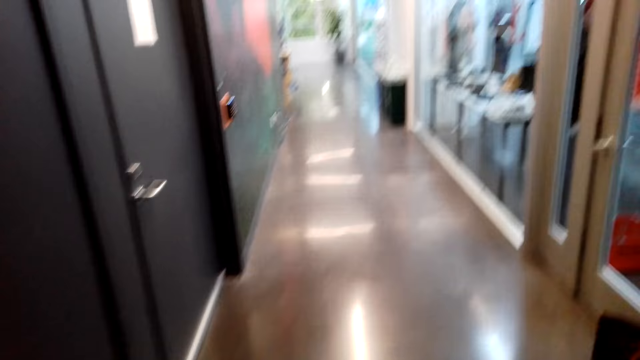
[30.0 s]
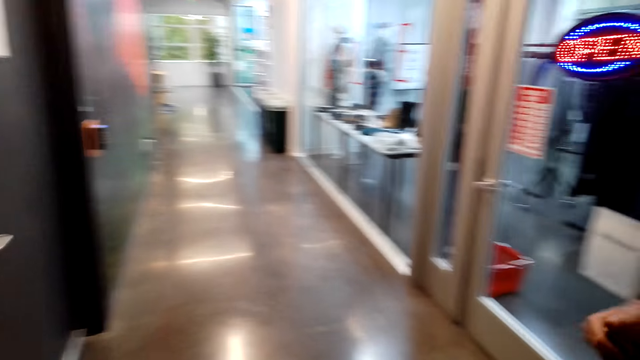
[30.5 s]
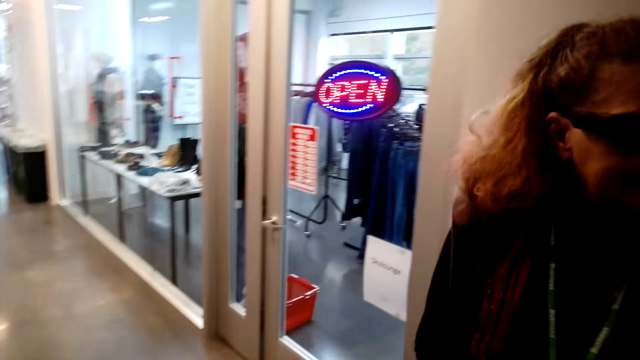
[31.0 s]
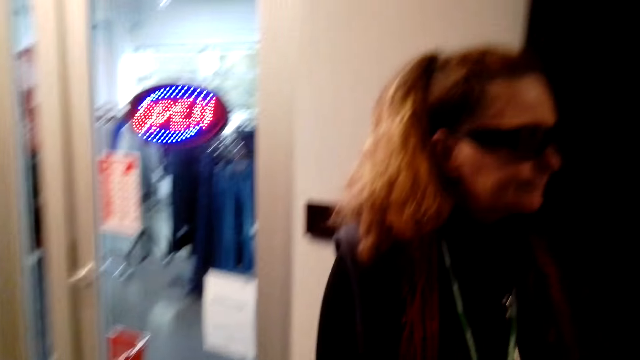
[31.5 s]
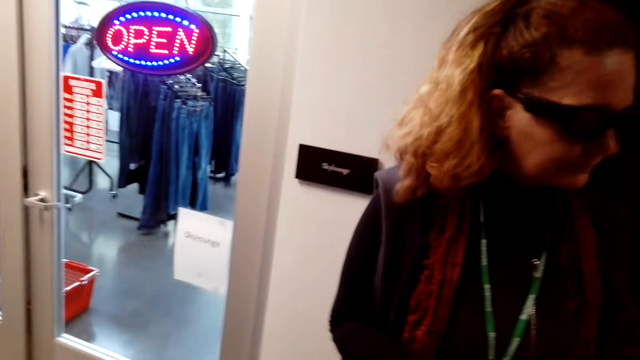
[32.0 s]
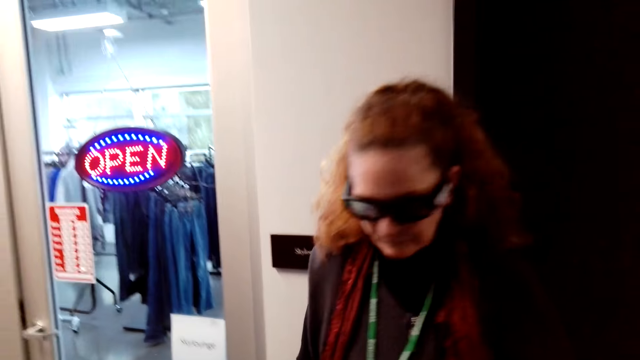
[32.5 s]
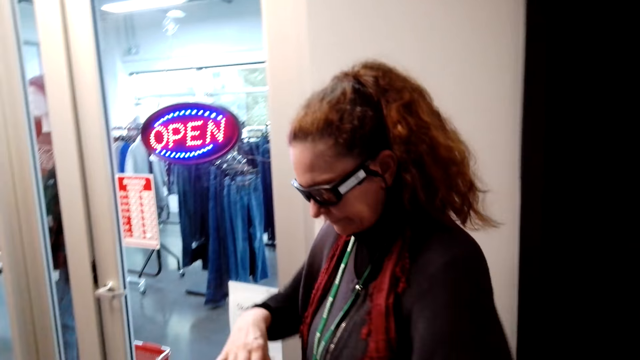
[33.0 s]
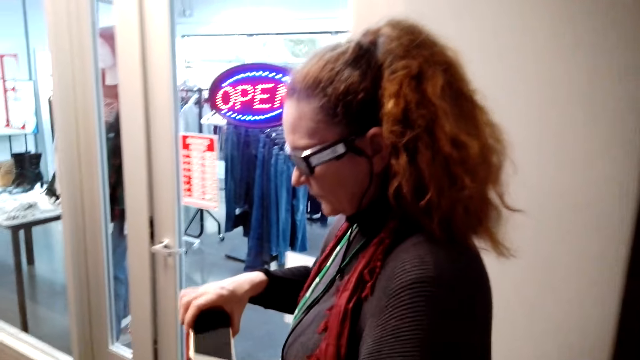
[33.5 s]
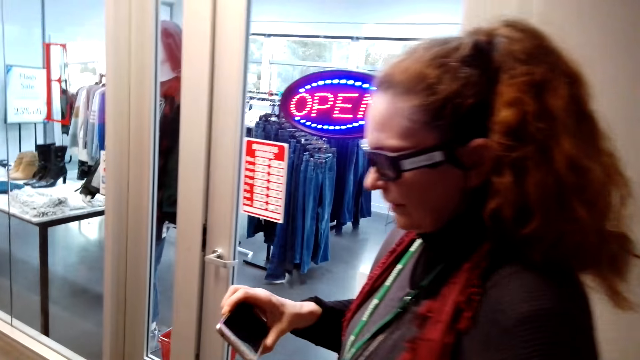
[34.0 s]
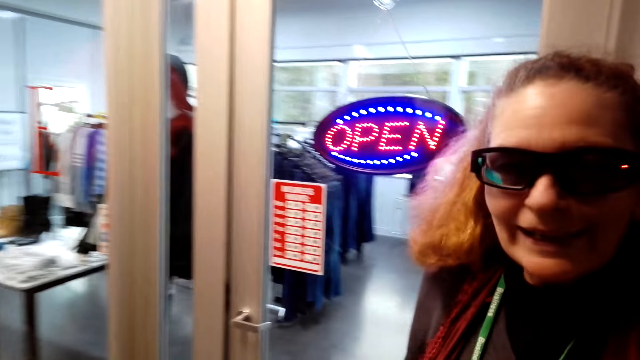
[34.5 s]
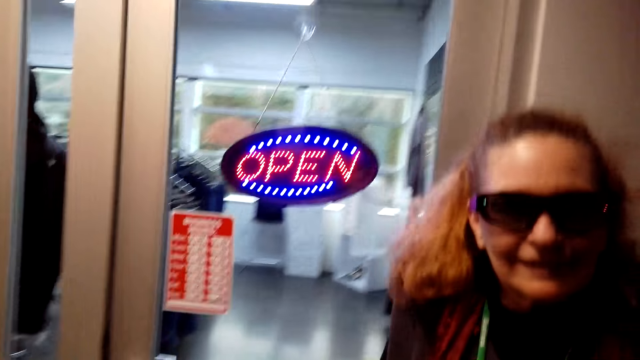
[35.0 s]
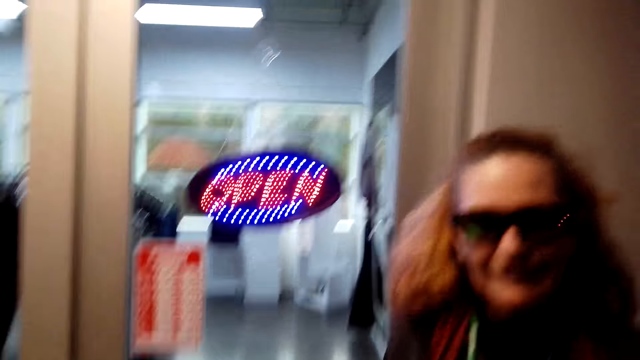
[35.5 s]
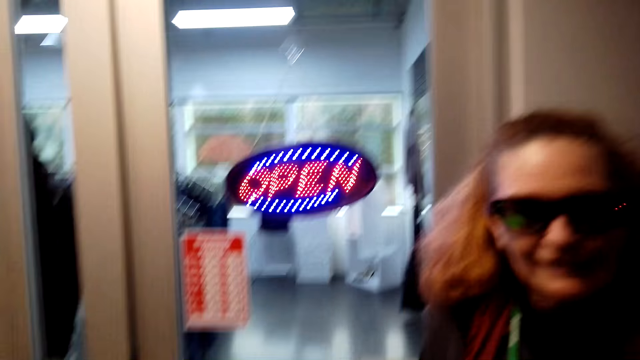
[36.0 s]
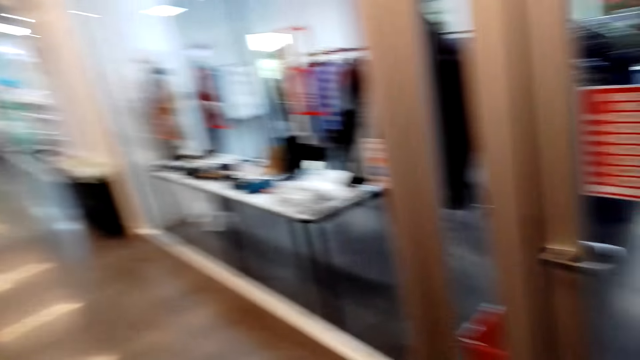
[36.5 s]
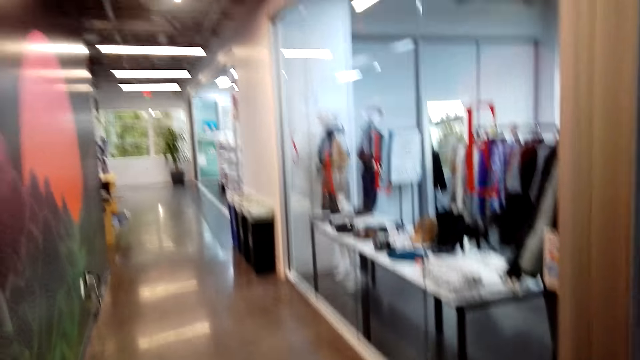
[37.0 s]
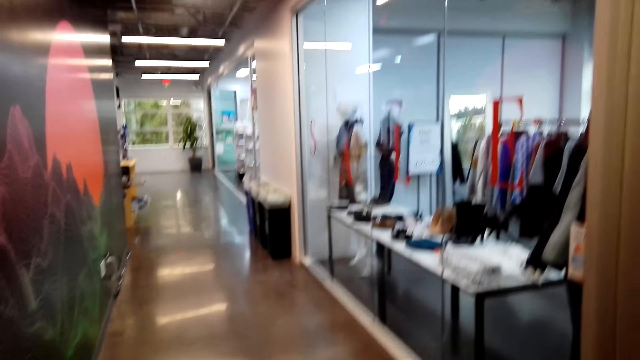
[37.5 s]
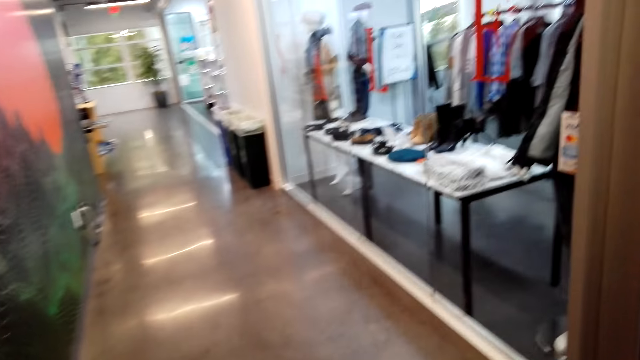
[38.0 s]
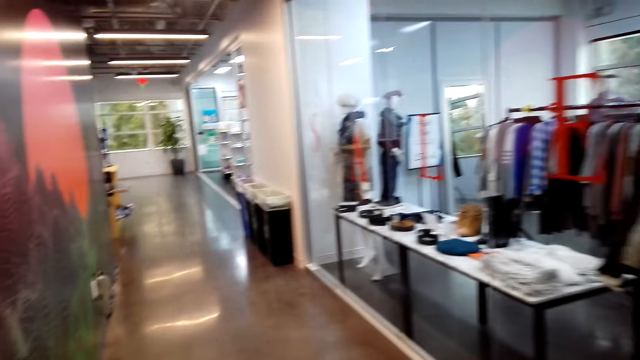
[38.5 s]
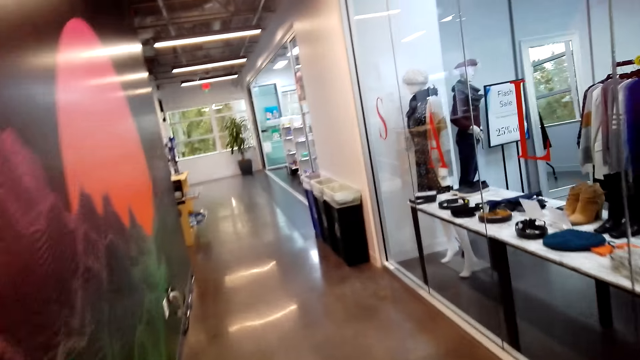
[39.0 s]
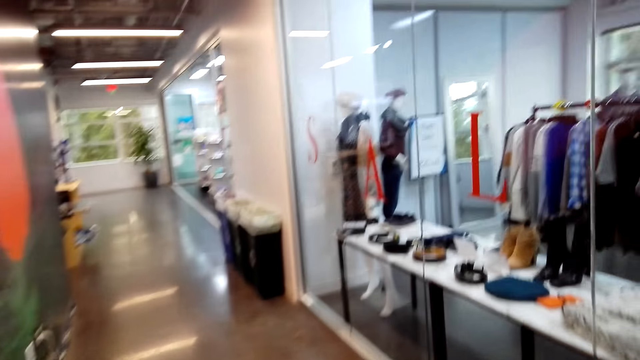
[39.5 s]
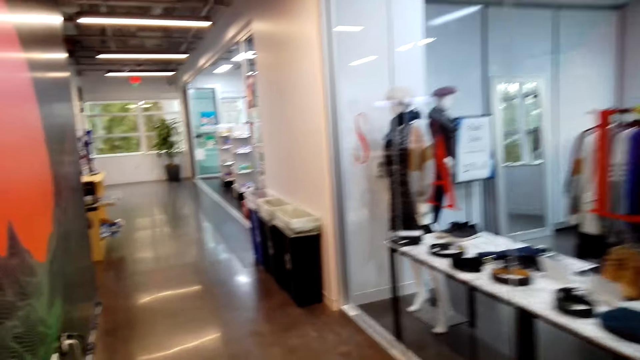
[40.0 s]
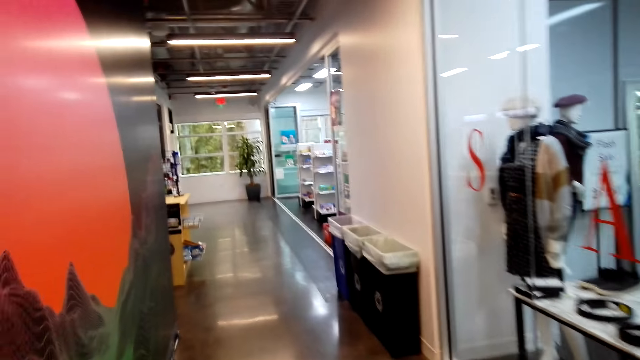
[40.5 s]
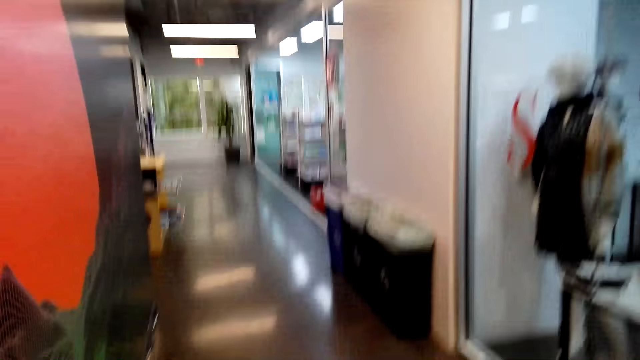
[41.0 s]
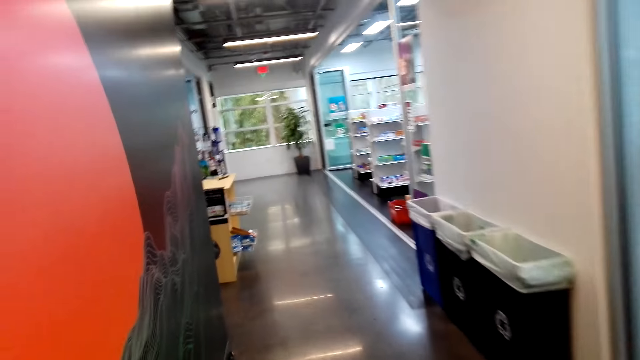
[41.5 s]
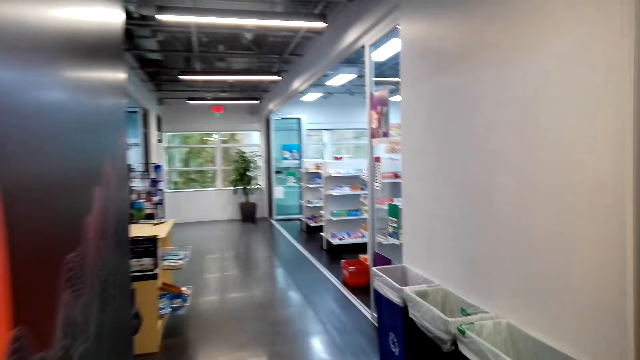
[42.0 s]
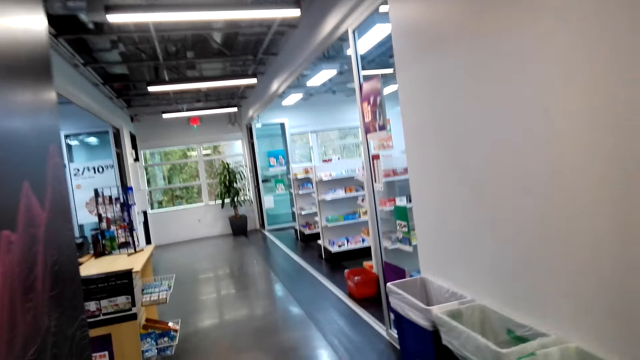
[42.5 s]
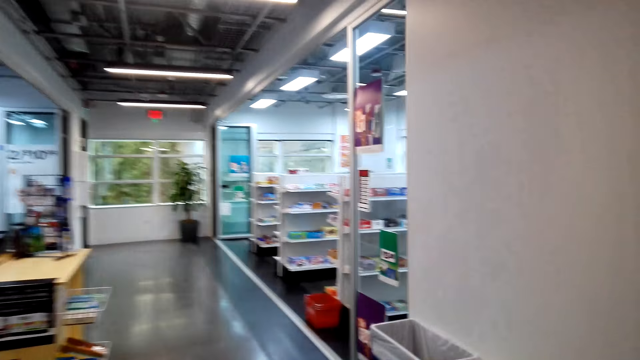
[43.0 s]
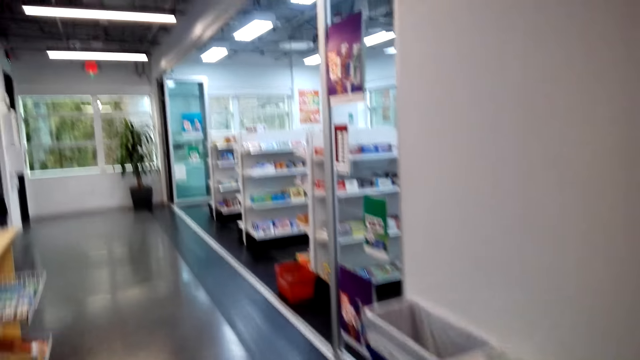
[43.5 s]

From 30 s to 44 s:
The camera wearer walks in the store. They move around the room.

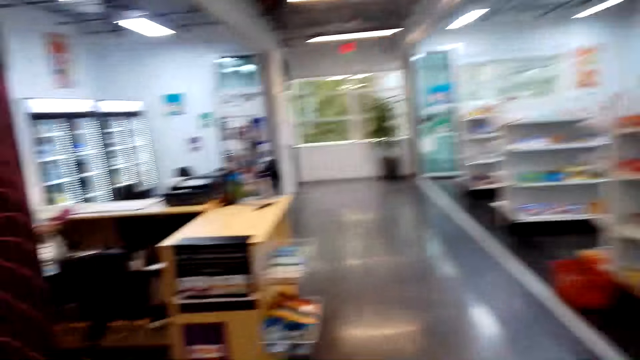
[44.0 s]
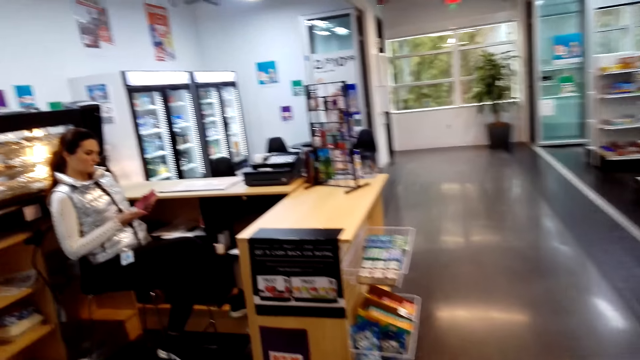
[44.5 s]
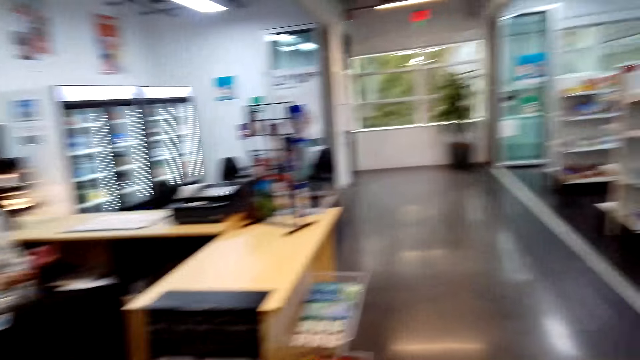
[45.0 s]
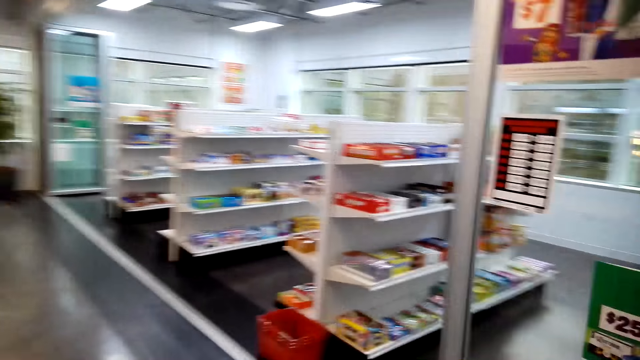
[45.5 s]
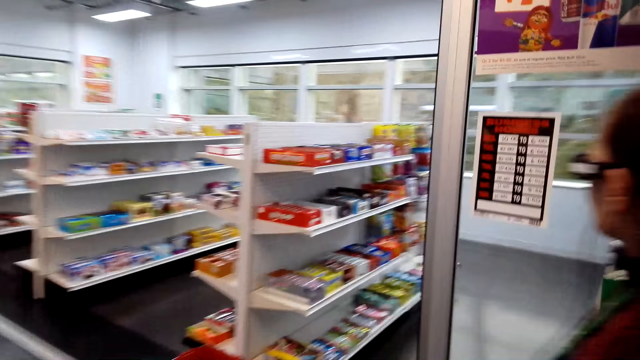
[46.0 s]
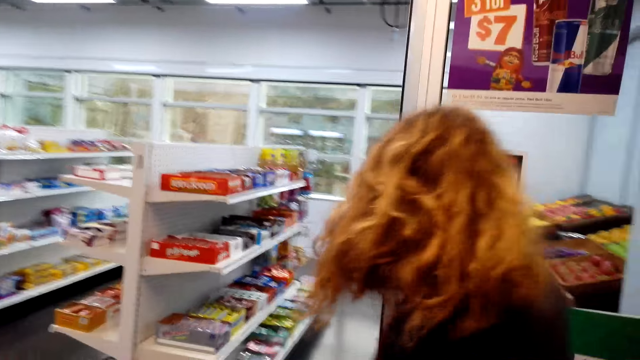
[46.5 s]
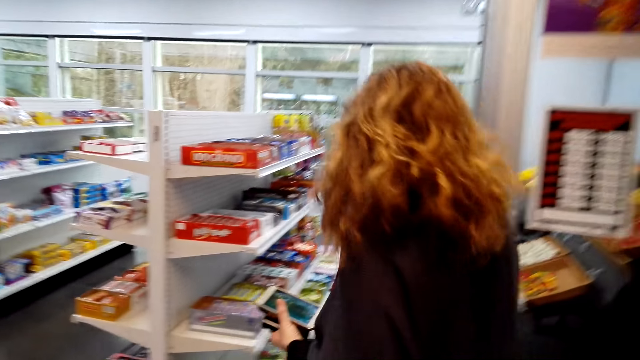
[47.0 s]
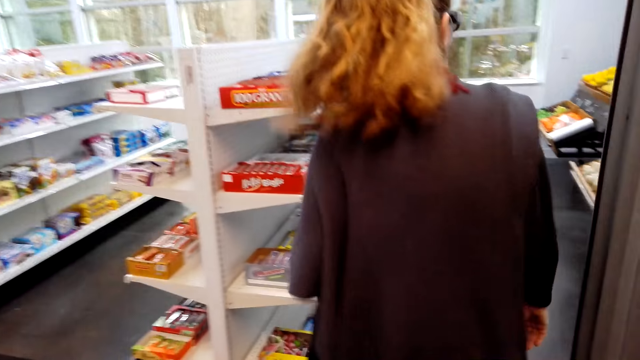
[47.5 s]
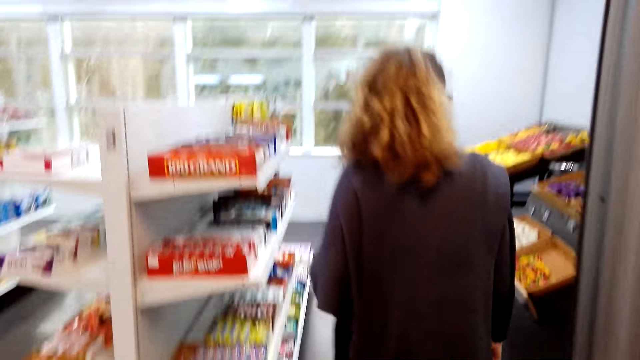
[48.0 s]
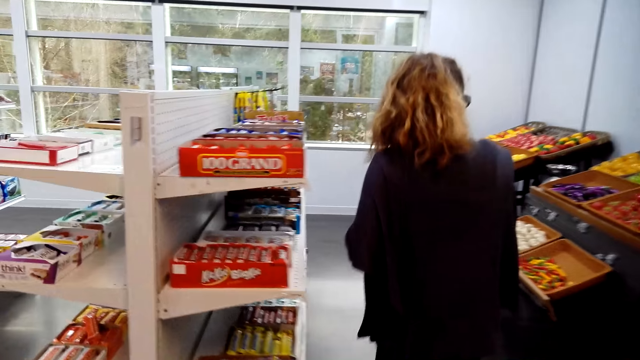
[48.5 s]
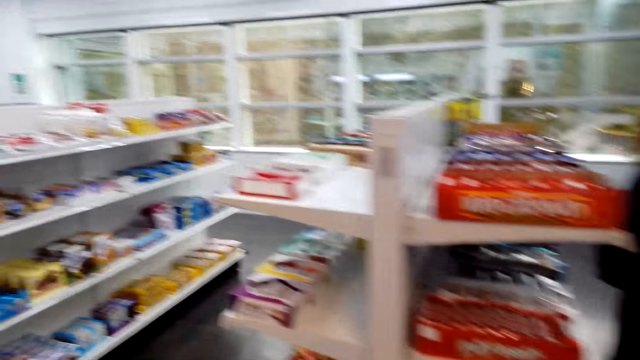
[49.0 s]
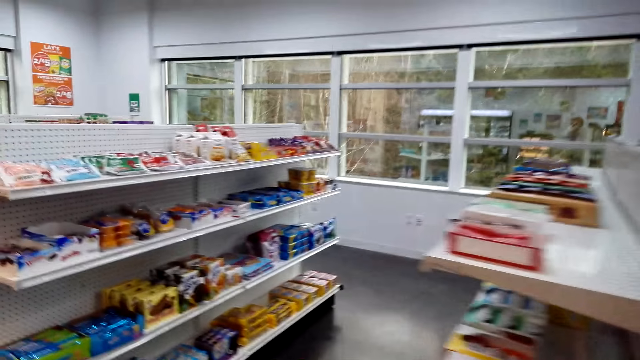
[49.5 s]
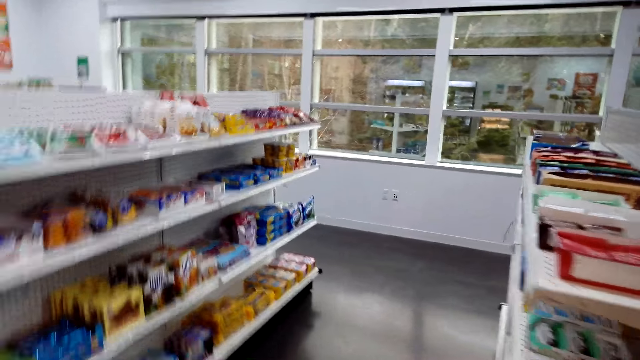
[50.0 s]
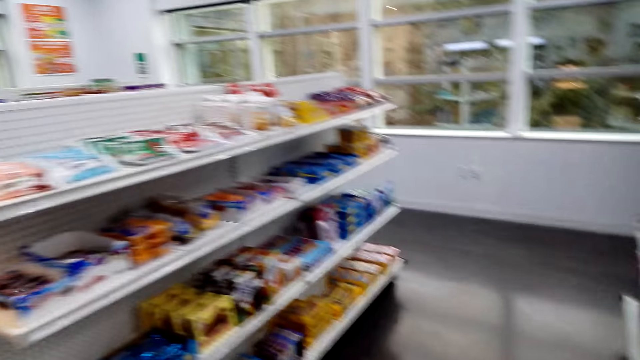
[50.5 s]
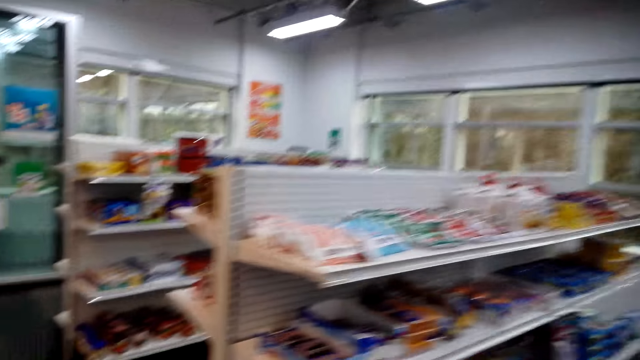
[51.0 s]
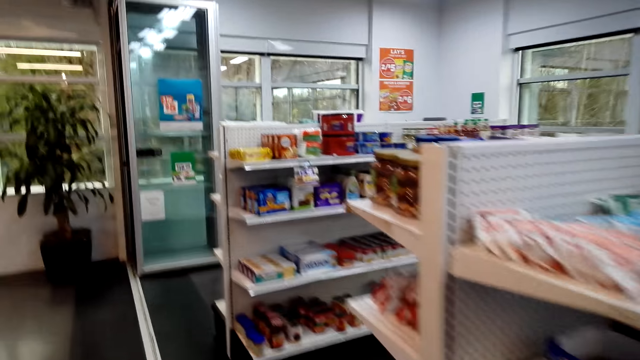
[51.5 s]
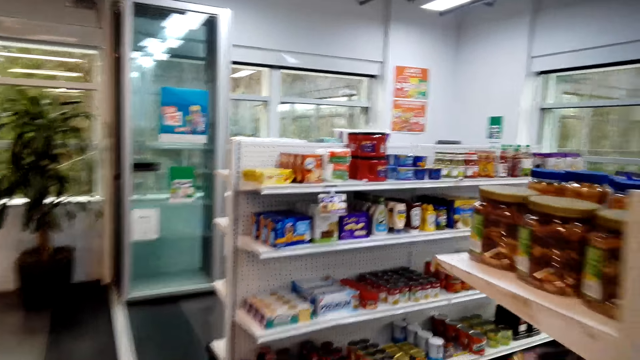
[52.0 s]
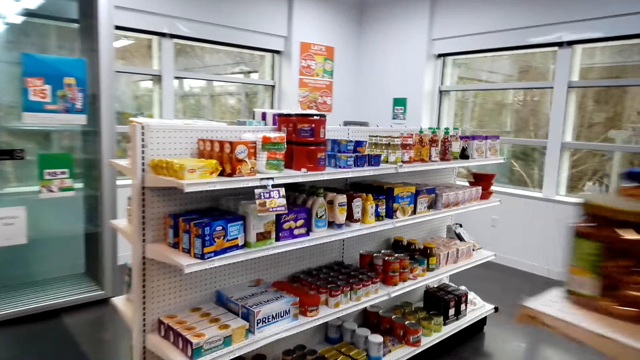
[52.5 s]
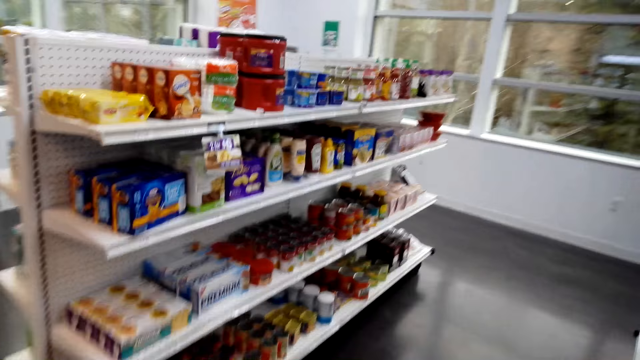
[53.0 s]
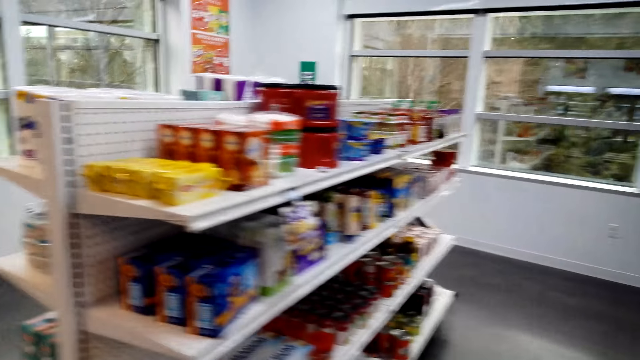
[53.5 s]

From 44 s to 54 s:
A woman converses with the camera wearer. The camera wearer moves around the room.
